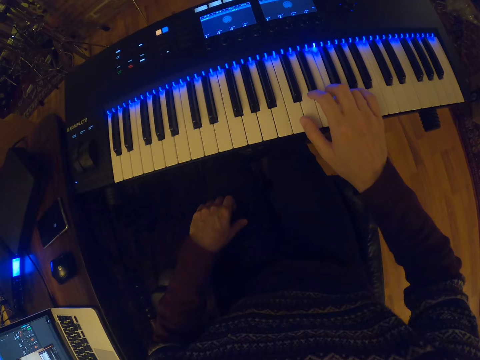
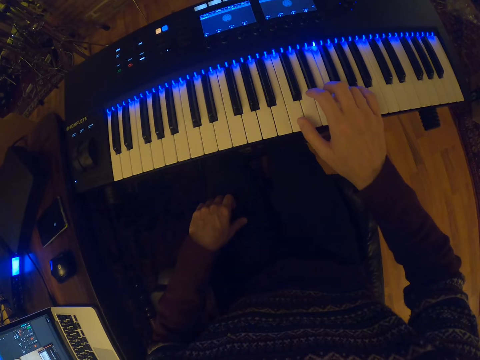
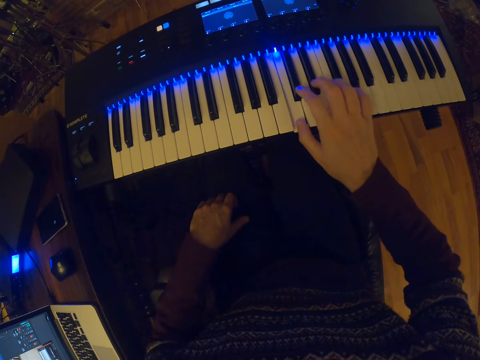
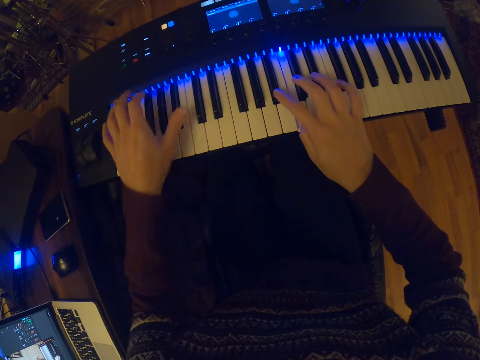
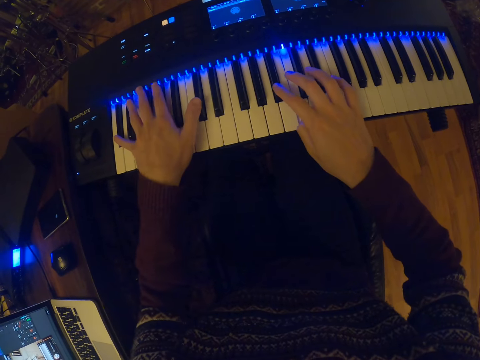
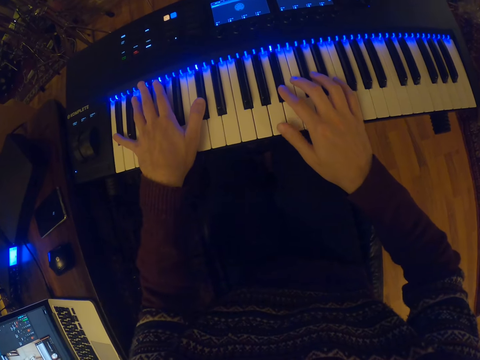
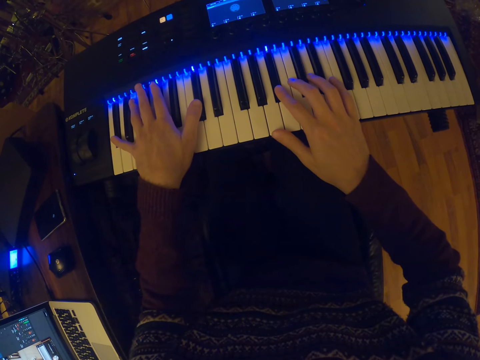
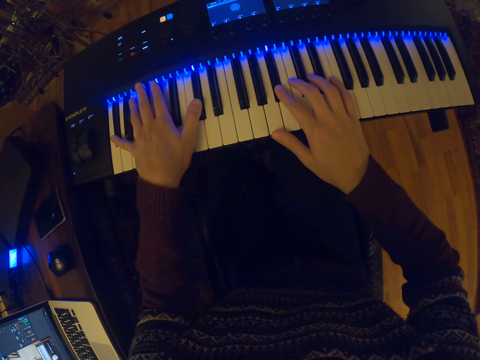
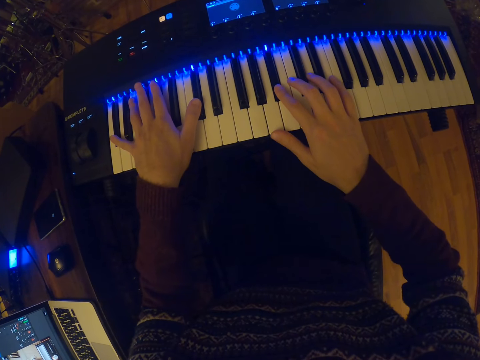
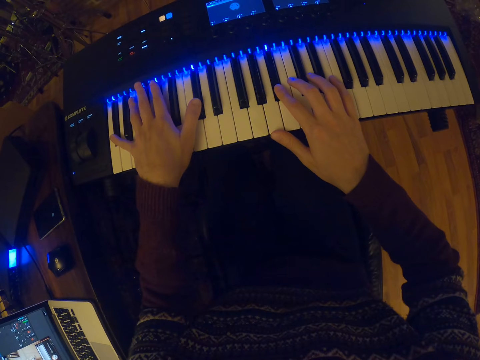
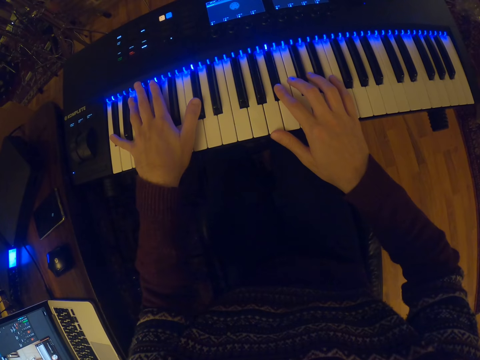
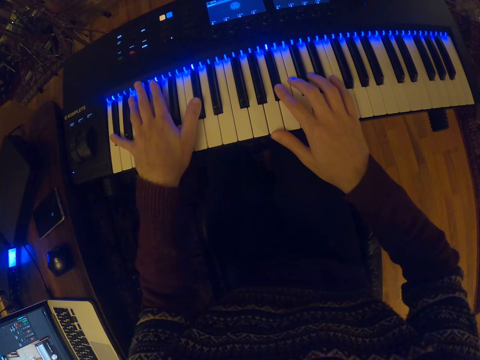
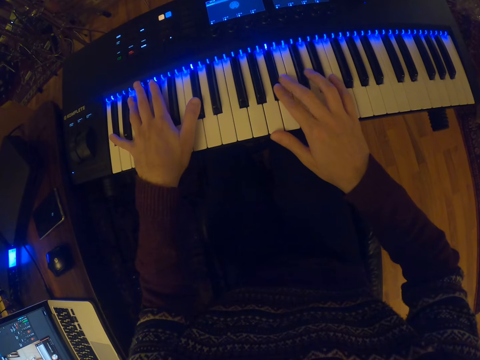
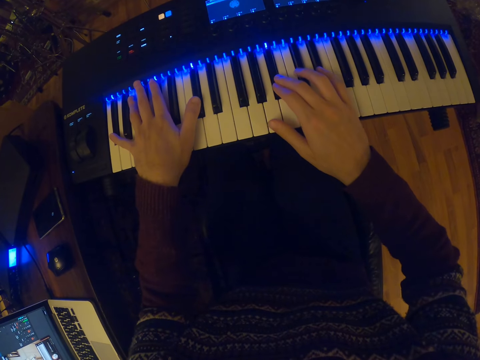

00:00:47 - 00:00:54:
The camera wearer plays the piano with both hands.

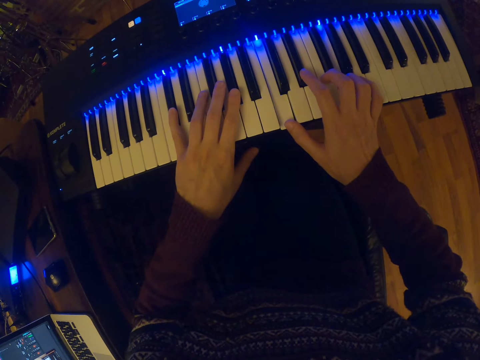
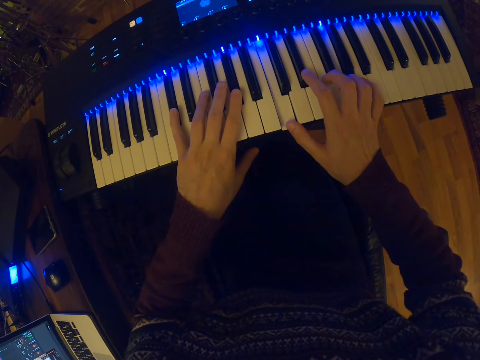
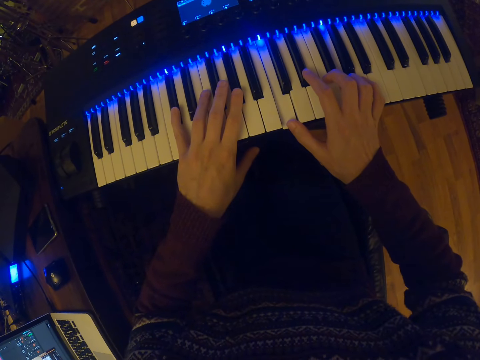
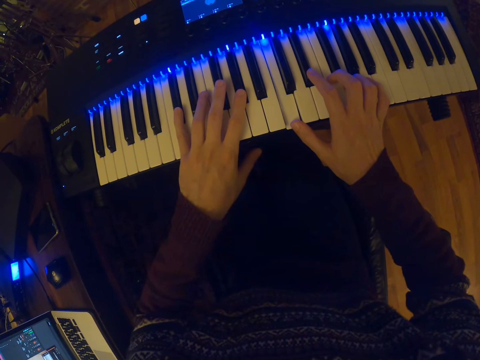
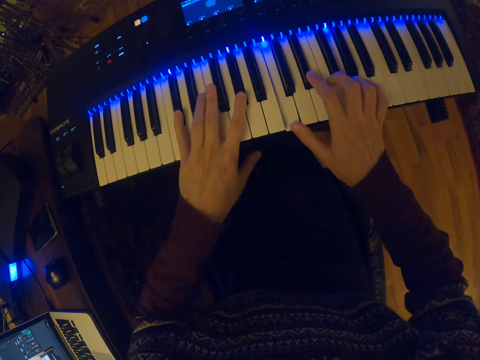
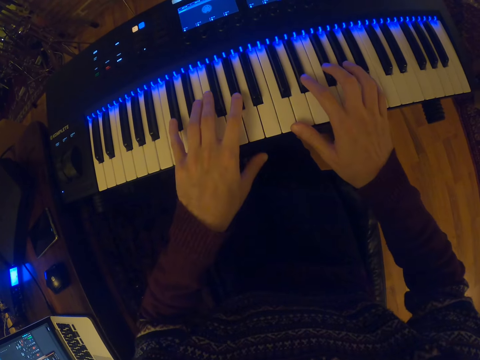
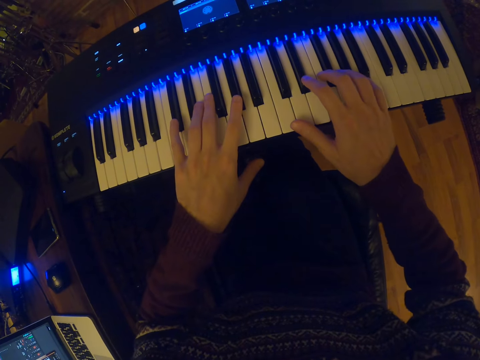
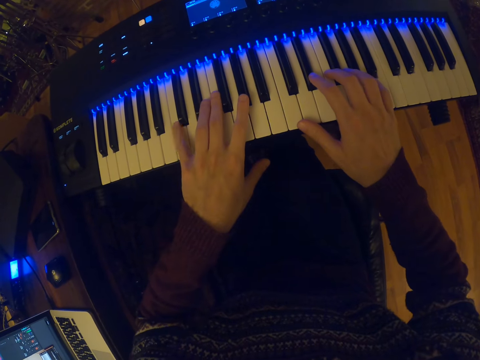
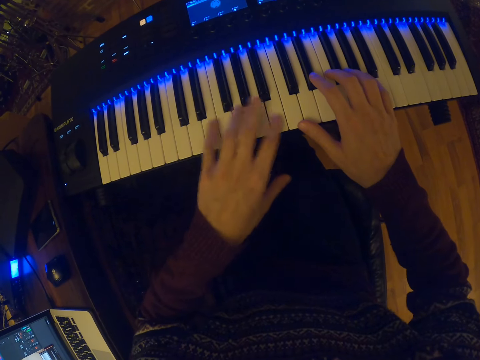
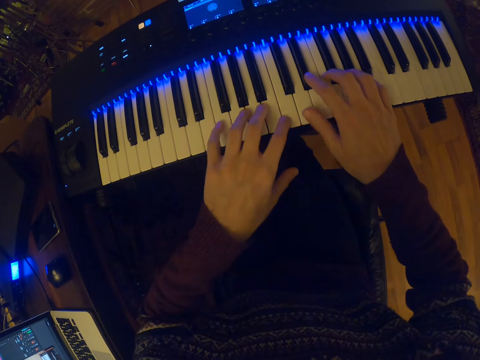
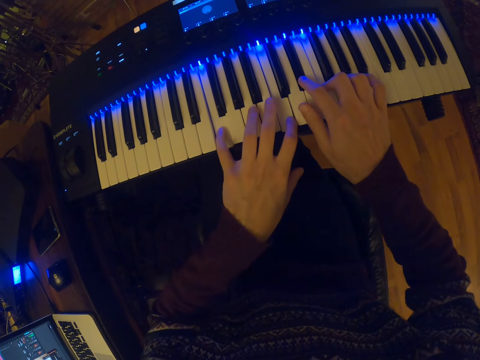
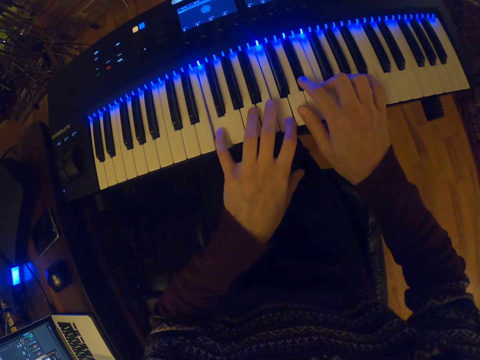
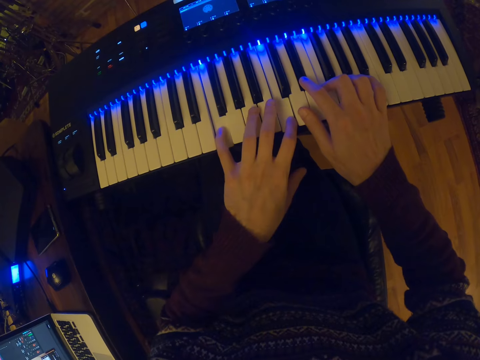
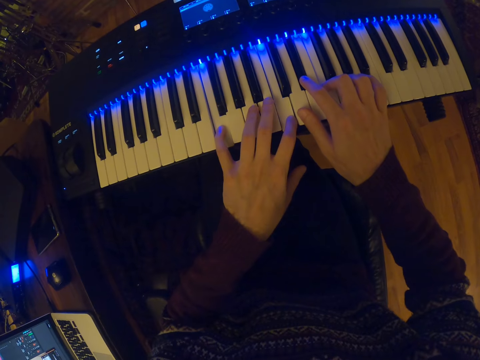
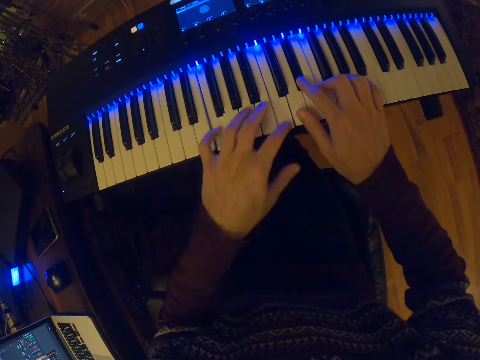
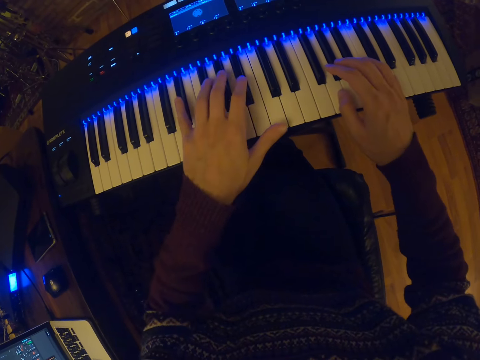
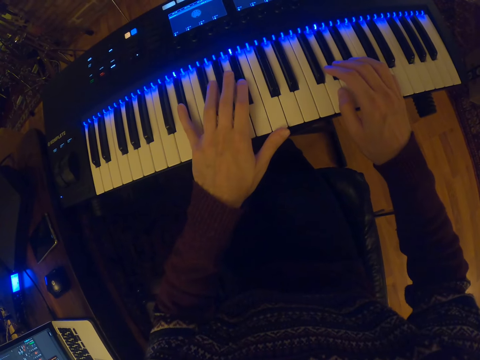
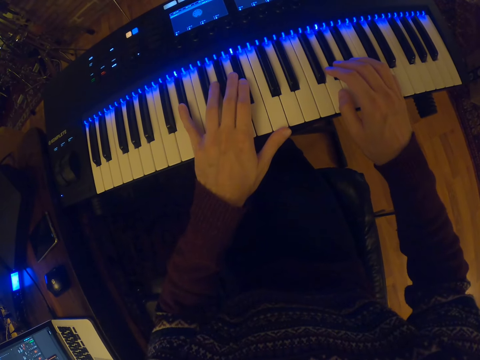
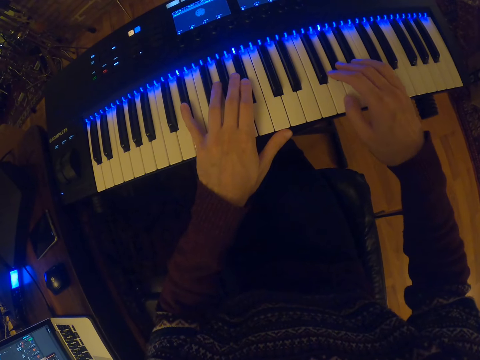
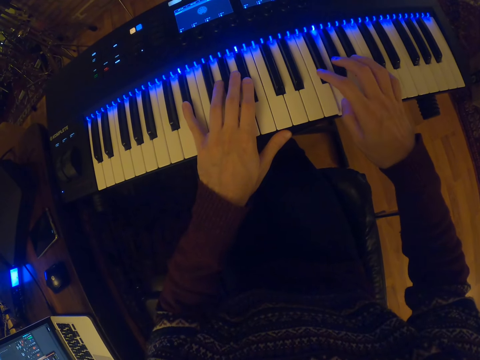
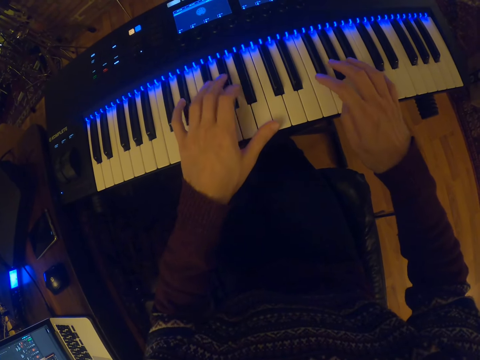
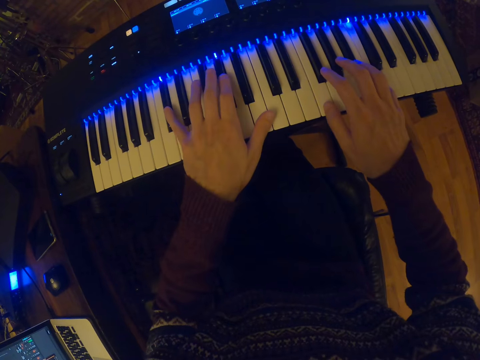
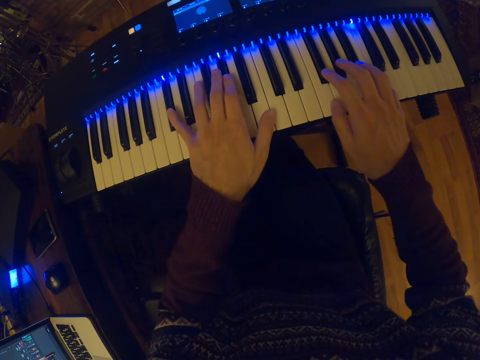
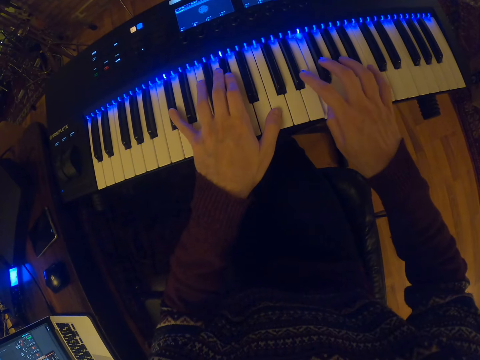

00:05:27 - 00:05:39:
The camera wearer plays the piano.

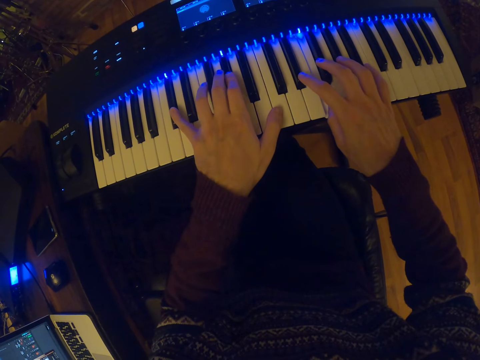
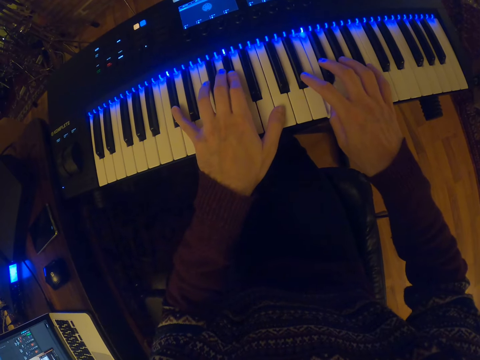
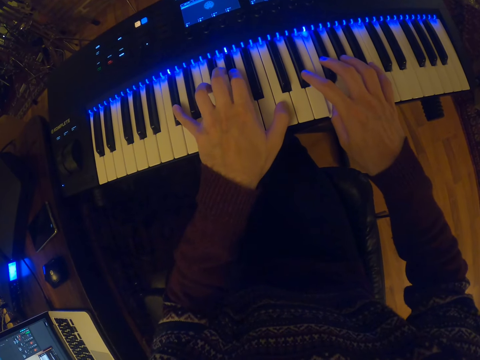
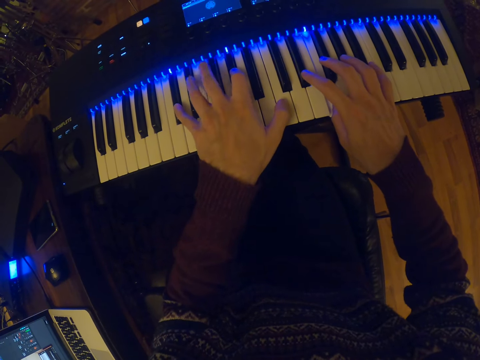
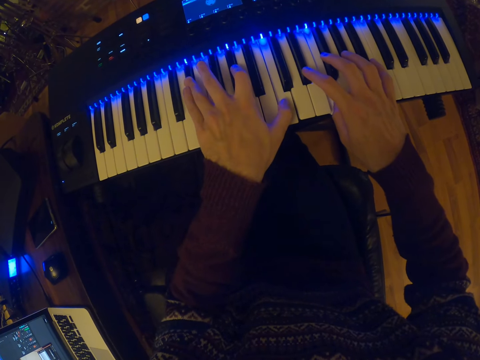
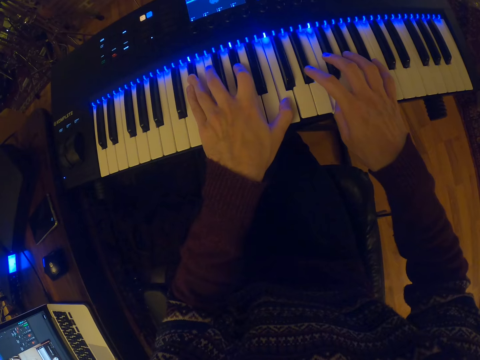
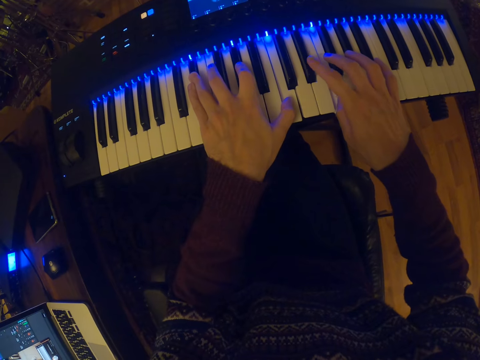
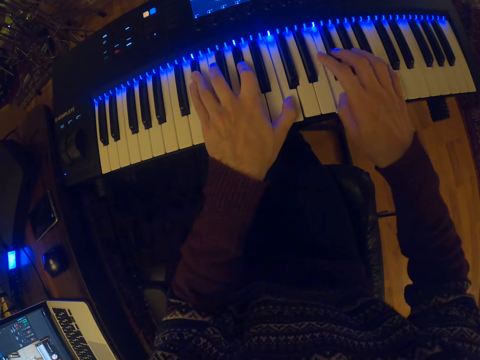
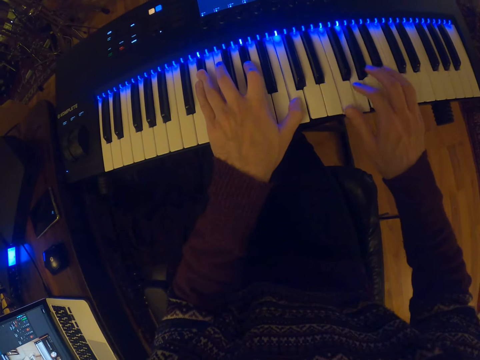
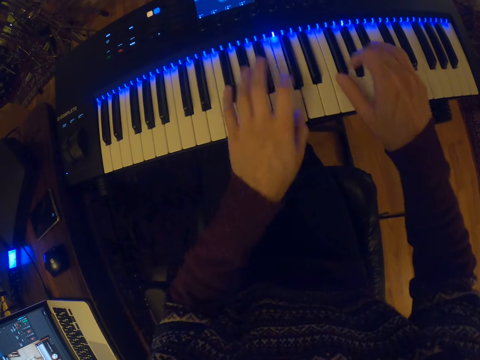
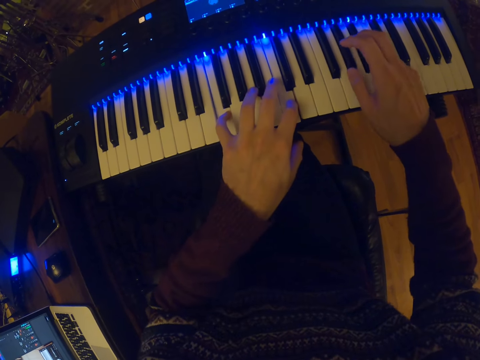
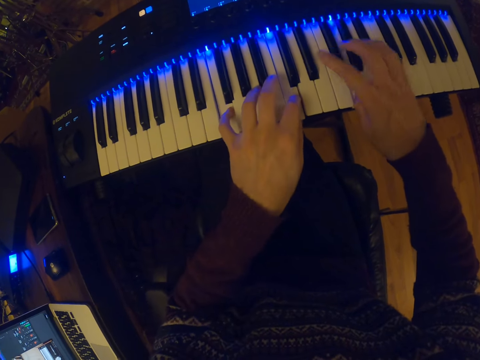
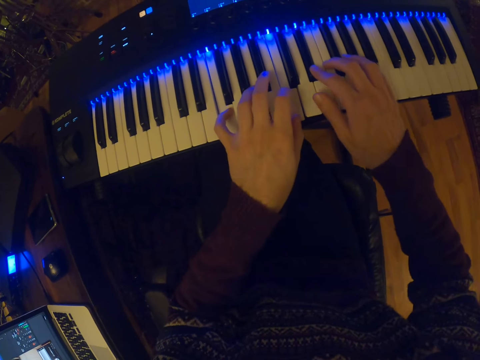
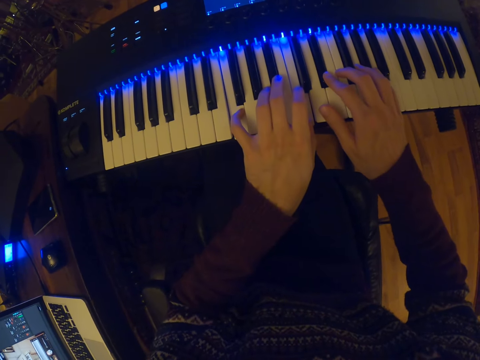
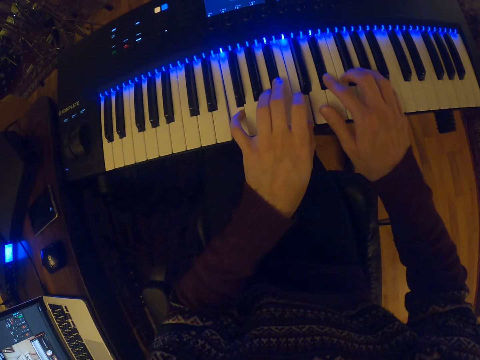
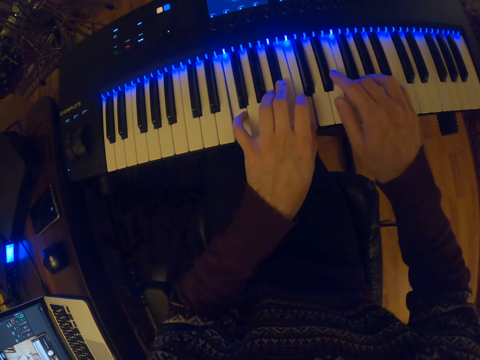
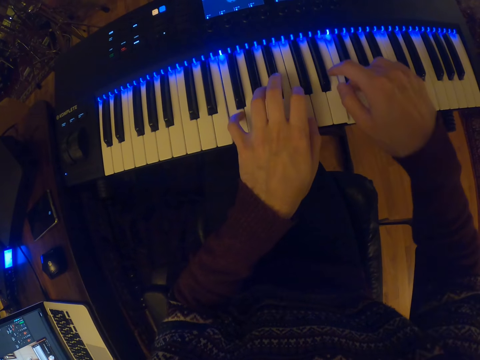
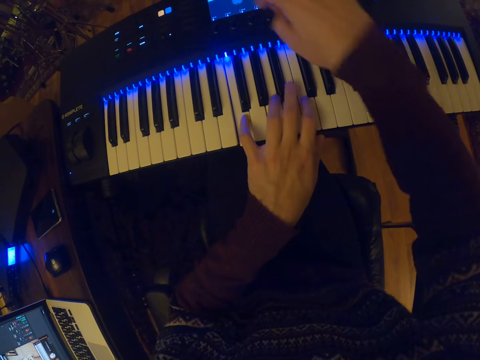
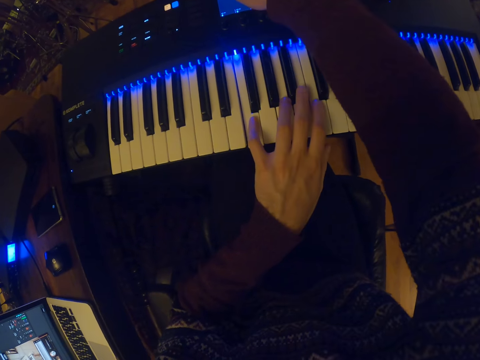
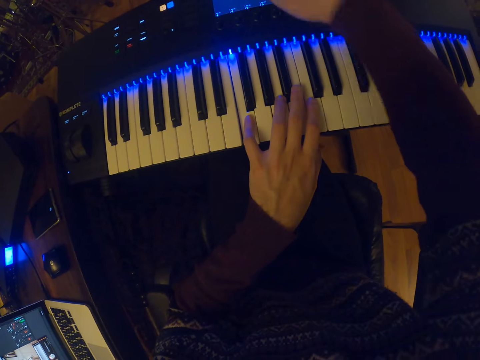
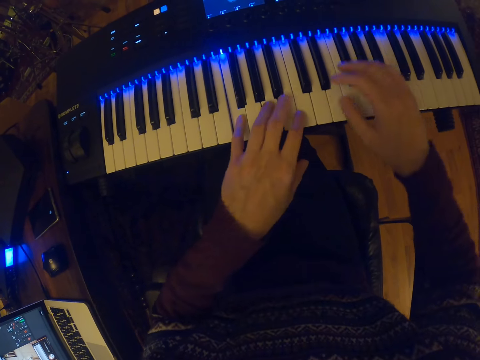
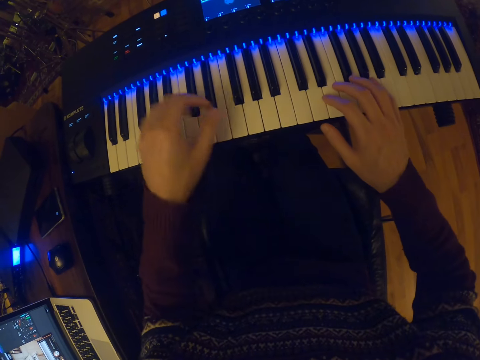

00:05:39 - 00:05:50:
The camera wearer presses a button on the keyboard with his right hand.
